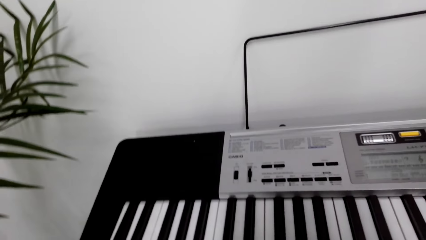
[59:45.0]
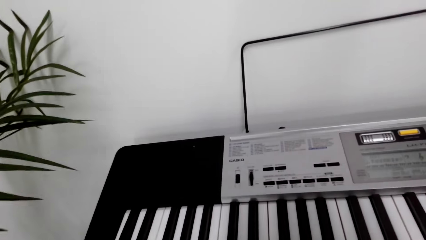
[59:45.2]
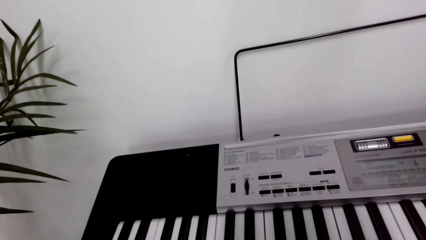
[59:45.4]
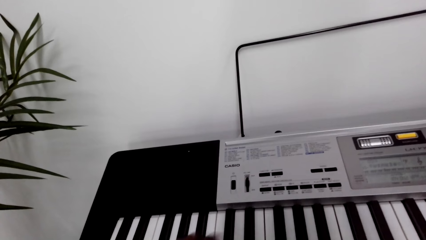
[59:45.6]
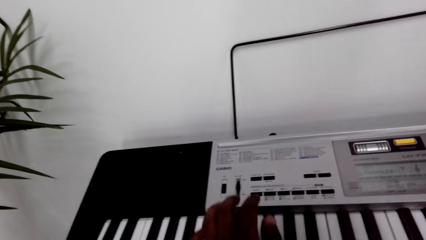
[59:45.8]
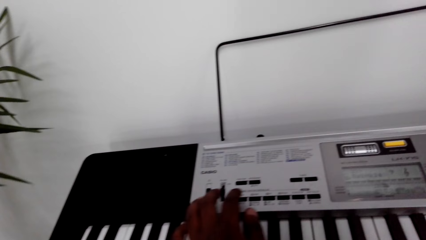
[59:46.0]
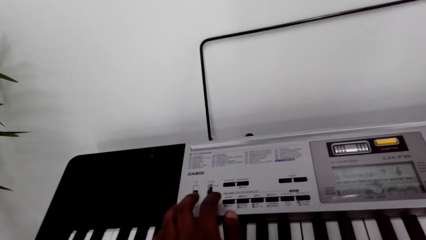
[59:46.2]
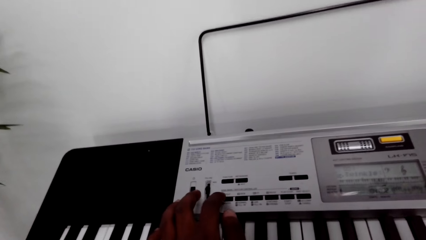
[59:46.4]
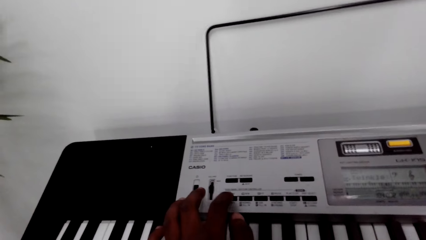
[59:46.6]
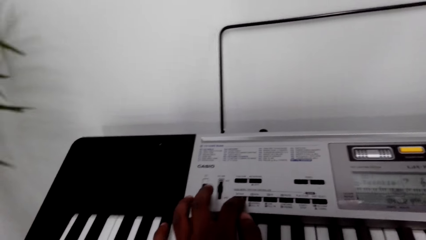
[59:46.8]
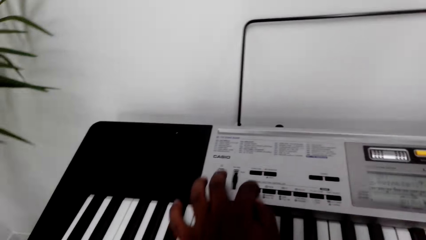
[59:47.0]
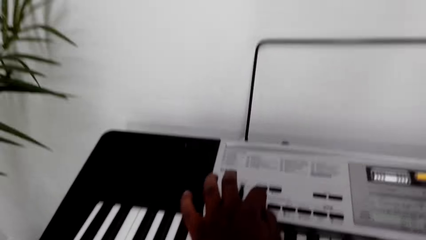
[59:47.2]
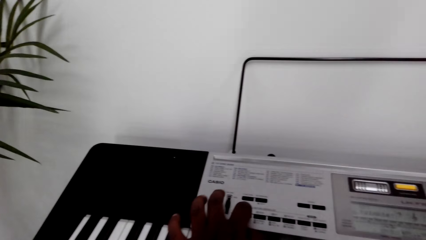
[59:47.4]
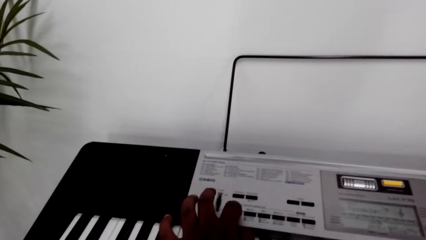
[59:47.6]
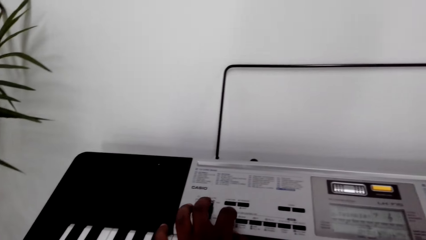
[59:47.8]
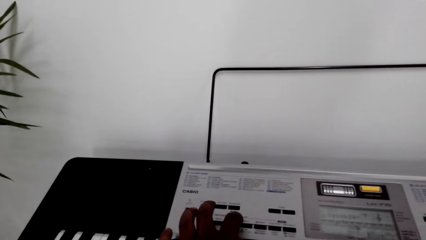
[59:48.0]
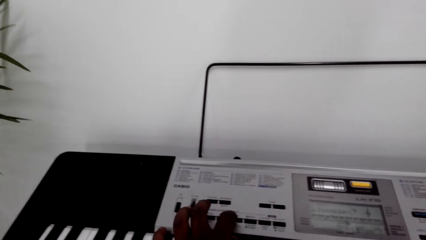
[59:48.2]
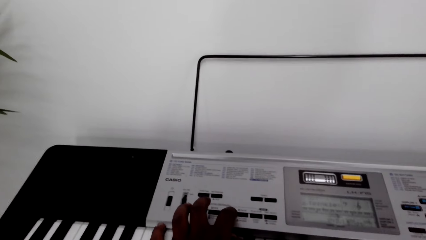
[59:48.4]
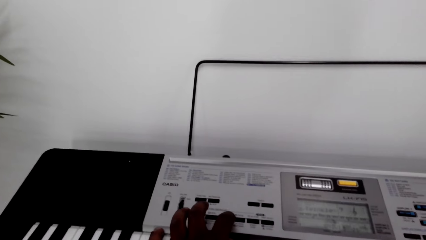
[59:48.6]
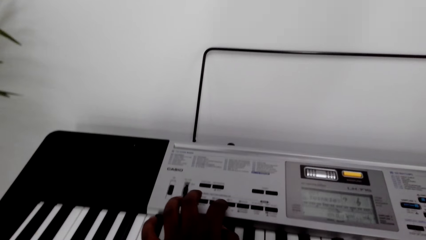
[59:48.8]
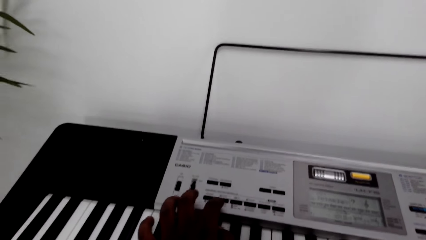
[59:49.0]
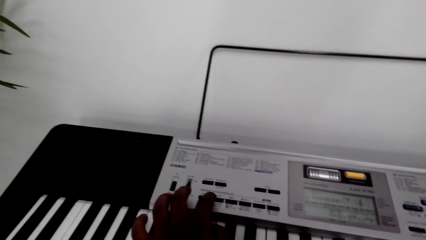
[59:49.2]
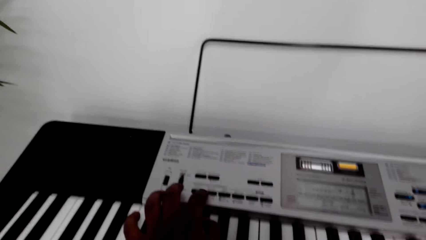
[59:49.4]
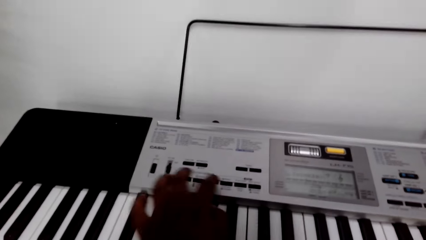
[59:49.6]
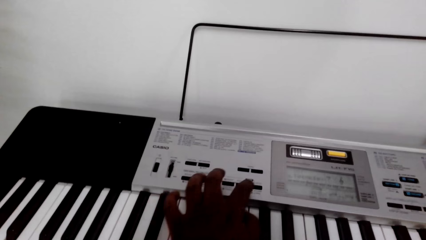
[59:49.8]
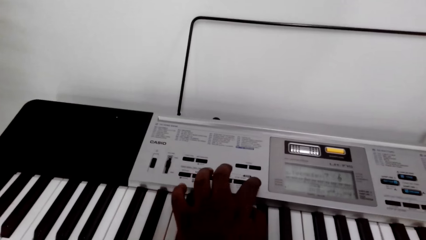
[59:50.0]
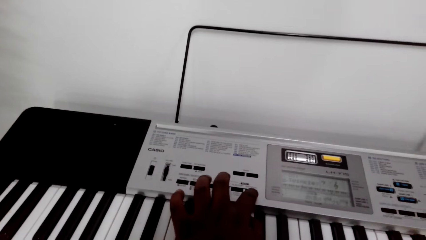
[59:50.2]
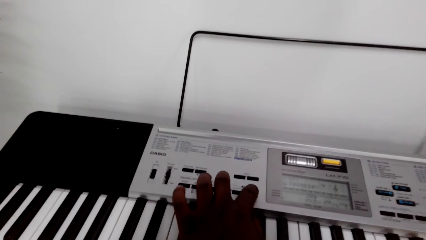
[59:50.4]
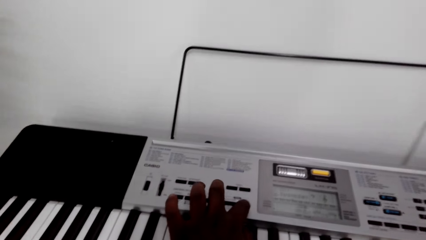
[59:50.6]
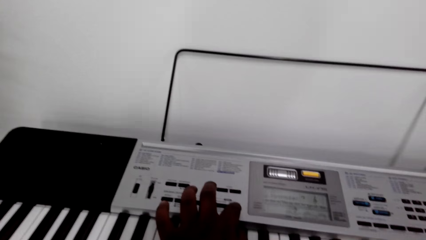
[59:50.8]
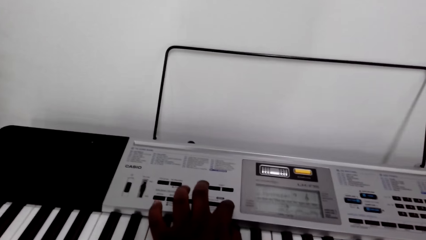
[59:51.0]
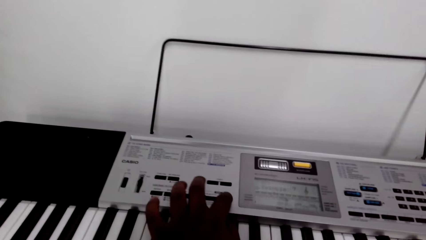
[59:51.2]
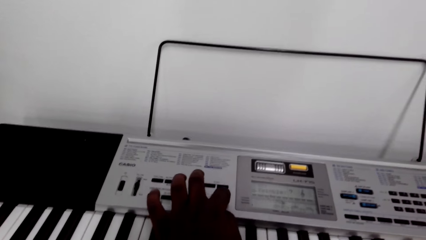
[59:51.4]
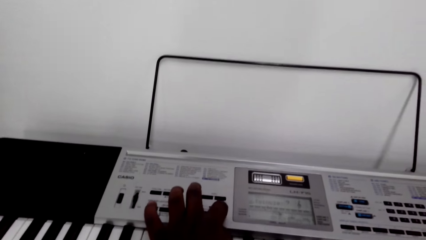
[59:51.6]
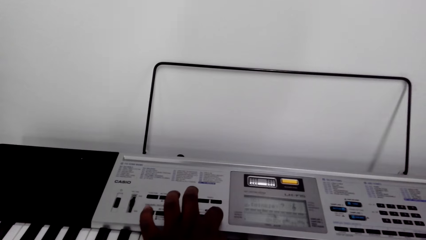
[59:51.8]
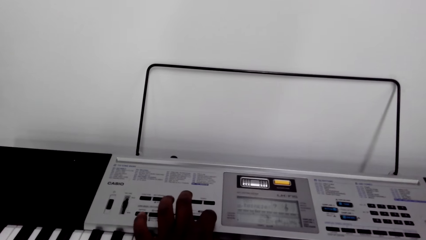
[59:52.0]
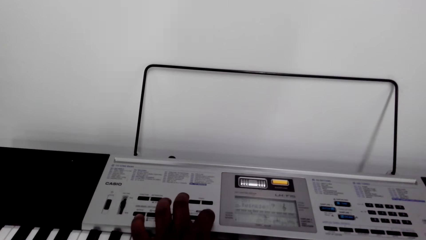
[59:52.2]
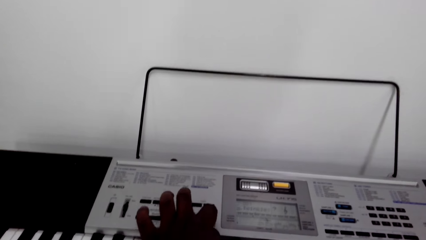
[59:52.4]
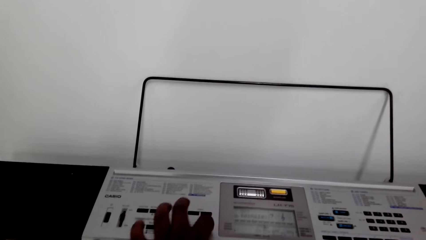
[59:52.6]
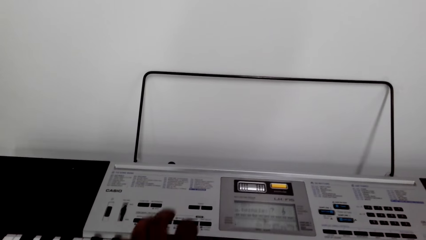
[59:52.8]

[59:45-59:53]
The camera wearer presses buttons on the piano.

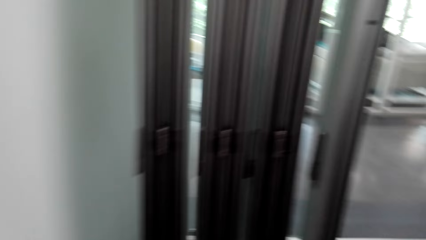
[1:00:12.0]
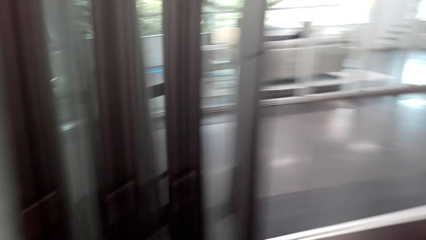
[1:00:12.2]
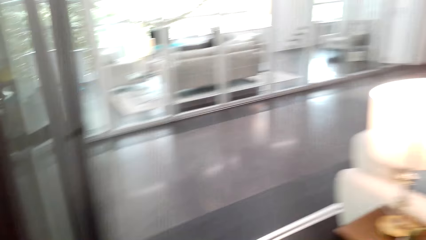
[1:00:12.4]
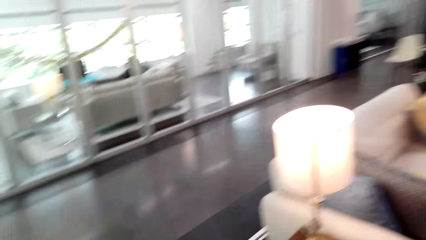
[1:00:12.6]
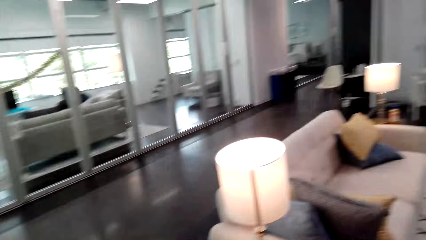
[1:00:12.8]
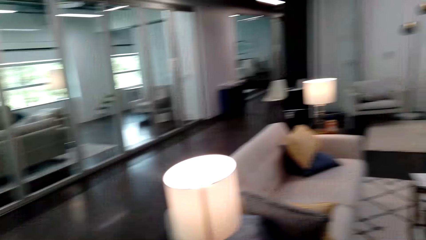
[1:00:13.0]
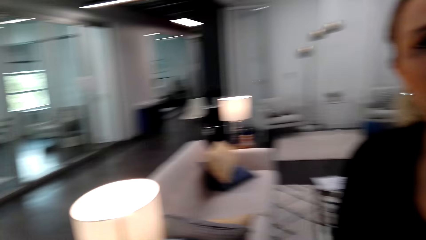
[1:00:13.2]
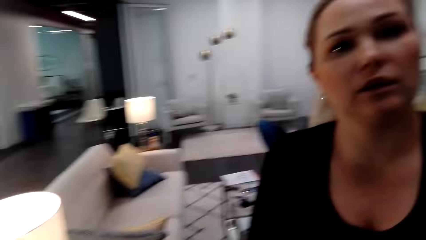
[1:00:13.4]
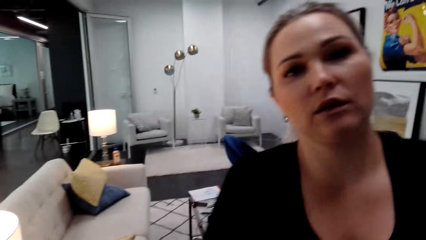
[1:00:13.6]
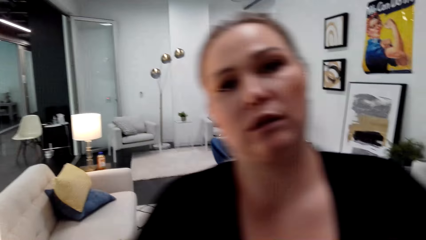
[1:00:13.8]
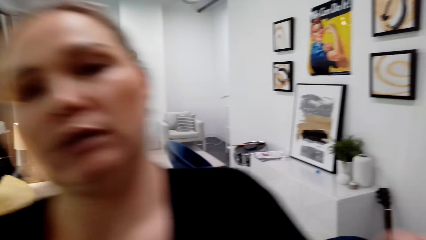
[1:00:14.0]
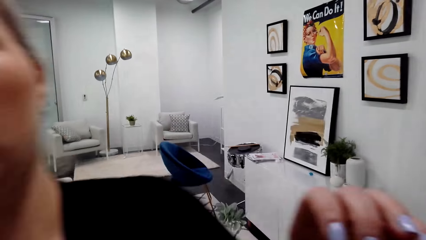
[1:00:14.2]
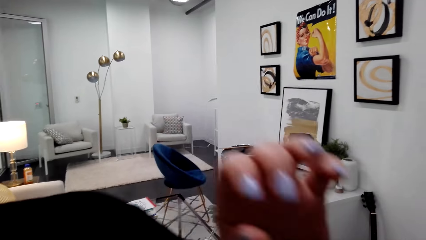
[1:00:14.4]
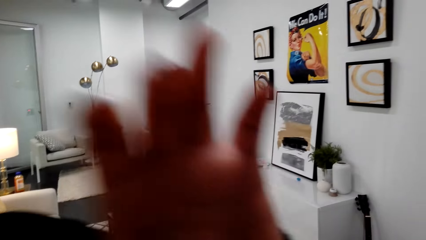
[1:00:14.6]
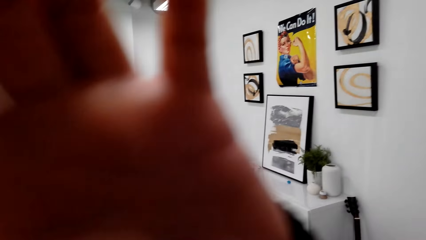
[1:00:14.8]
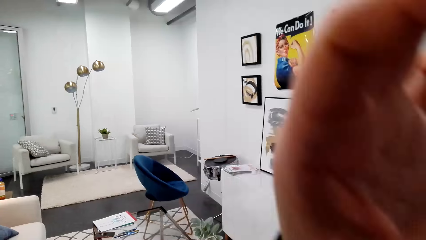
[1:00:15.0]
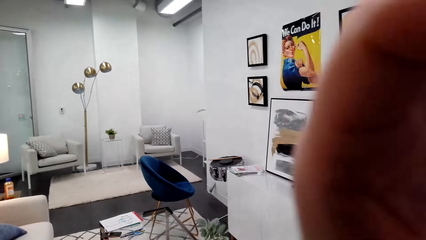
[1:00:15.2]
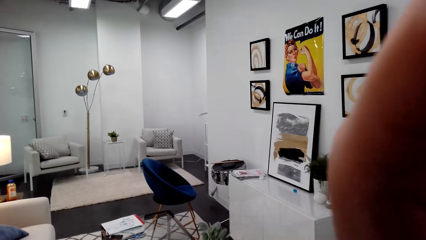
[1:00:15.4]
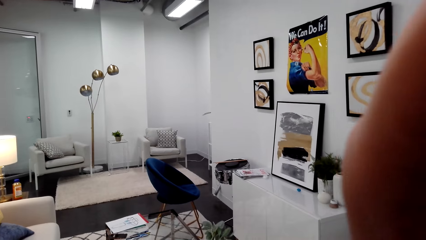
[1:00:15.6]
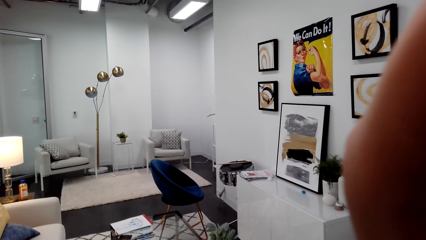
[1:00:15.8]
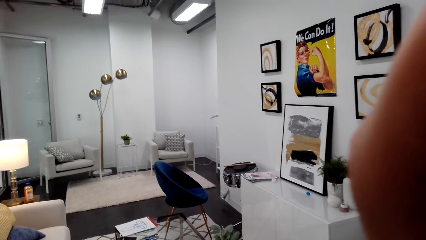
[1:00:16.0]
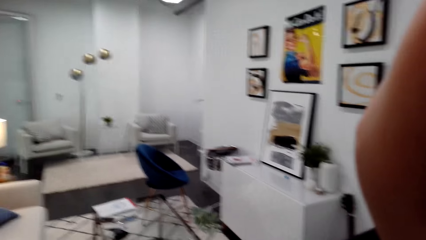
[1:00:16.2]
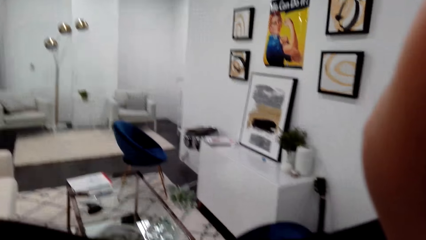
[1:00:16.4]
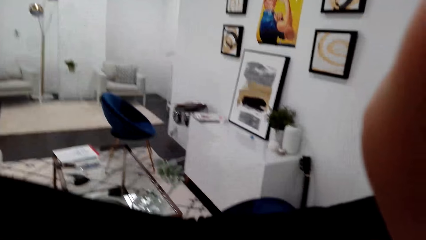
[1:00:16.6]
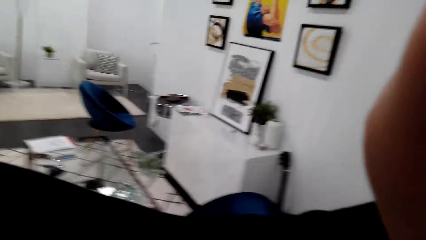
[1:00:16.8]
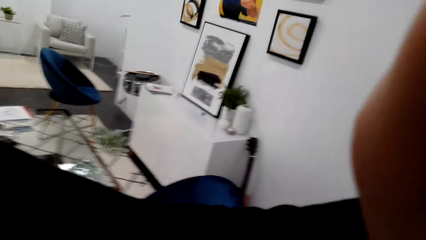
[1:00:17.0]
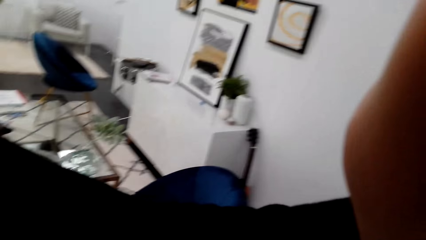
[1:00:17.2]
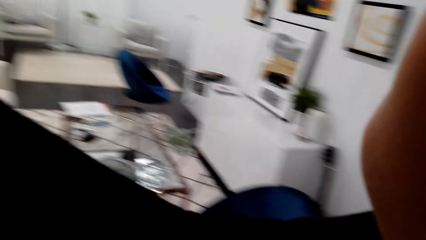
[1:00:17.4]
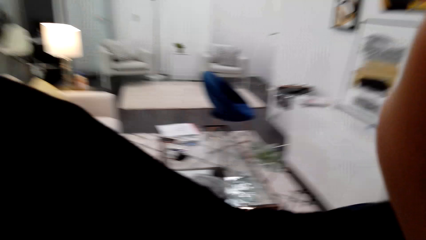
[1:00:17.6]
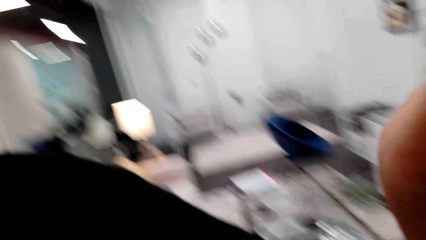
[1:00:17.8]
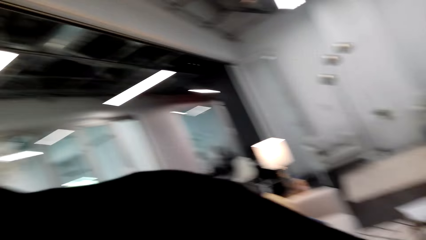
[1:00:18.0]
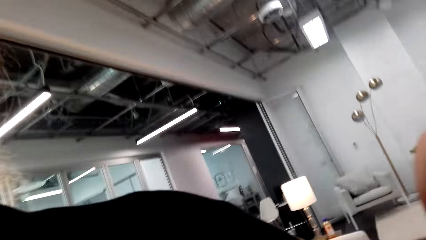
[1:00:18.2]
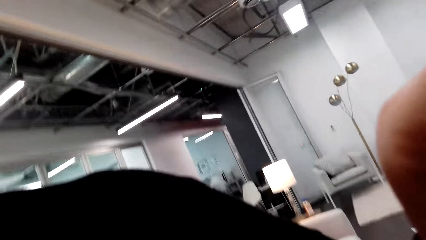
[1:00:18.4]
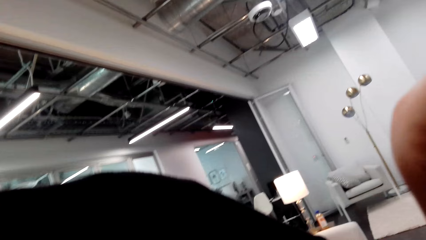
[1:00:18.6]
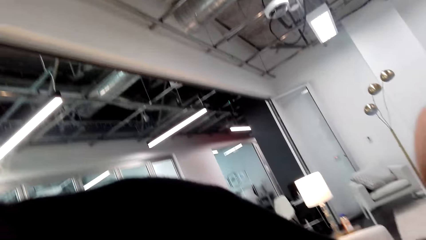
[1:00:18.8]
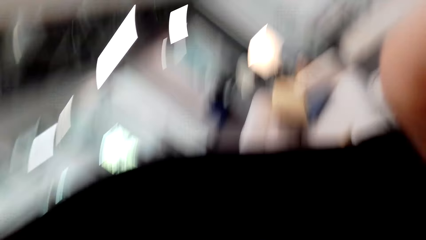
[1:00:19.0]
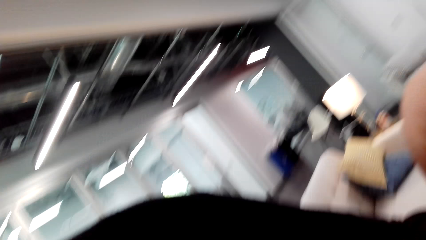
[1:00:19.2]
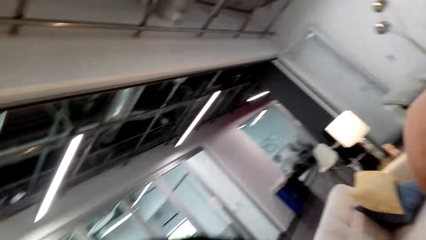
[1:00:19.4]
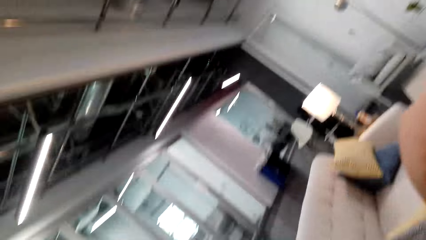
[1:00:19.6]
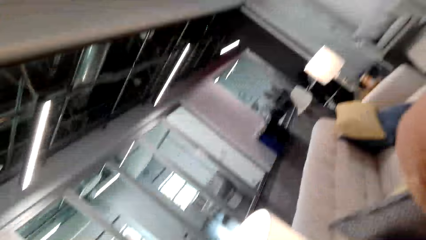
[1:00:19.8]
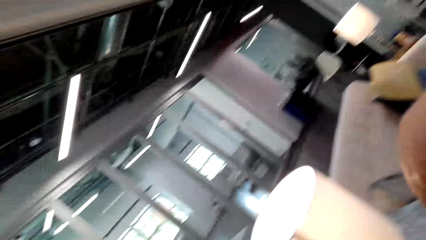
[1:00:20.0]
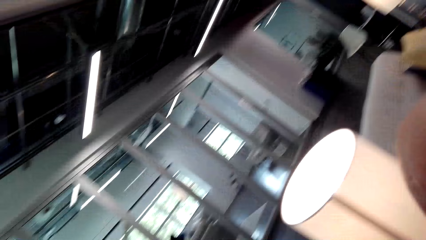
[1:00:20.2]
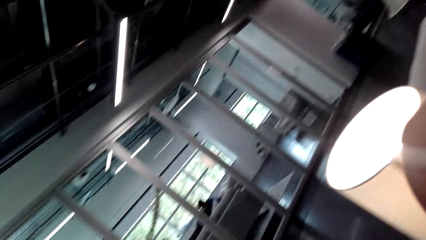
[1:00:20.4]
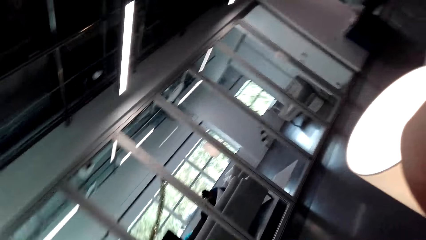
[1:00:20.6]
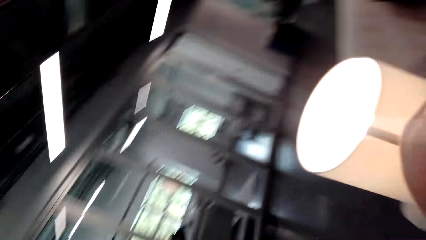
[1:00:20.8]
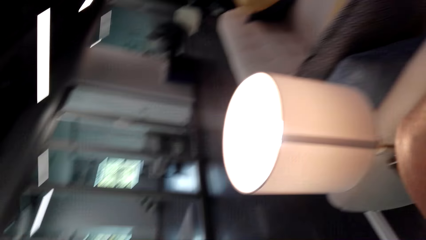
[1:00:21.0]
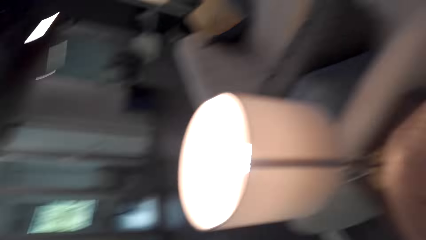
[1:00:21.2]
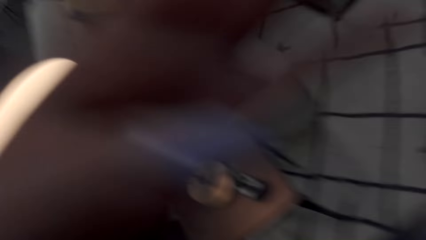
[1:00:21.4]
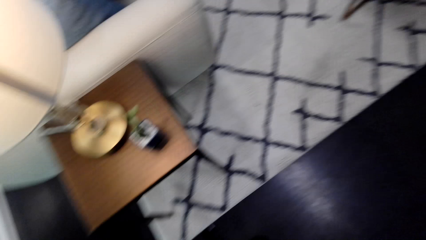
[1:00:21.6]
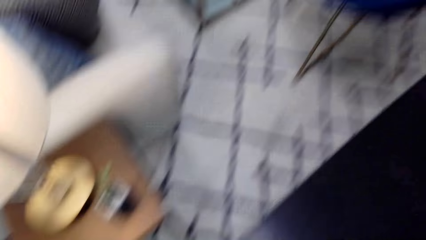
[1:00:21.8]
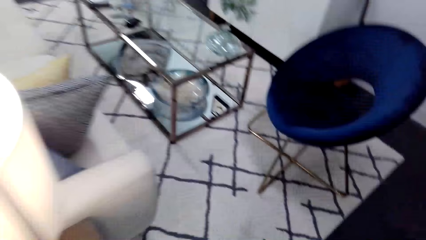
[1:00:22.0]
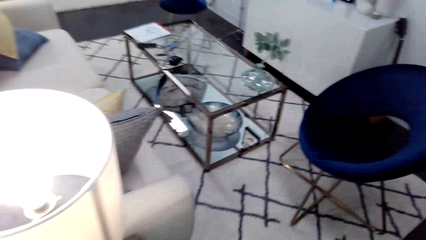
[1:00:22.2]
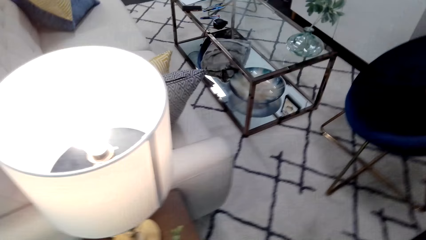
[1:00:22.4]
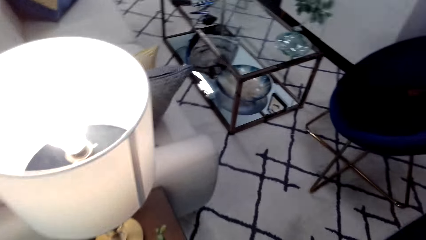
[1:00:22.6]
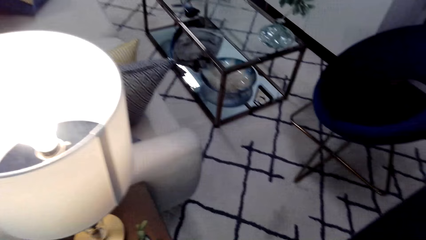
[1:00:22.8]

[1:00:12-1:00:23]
The camera wearer looks around. A woman raises the hand. The woman touches the camera.
